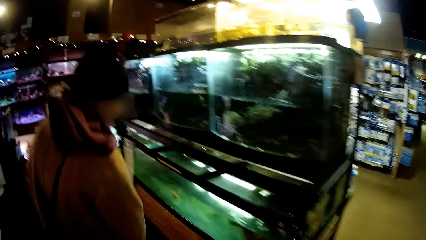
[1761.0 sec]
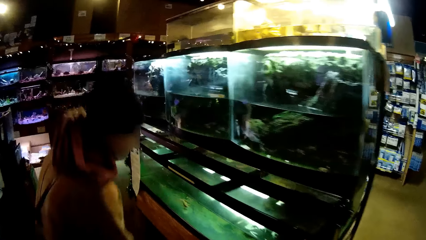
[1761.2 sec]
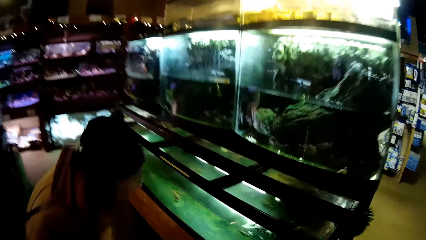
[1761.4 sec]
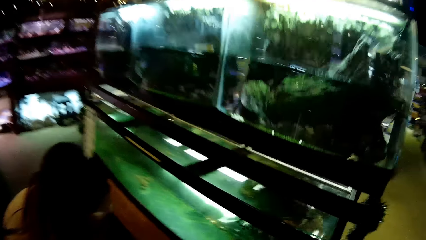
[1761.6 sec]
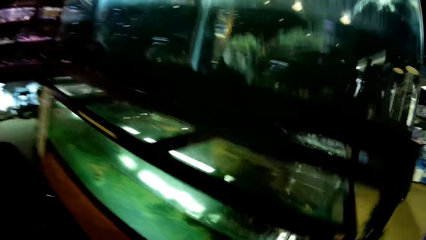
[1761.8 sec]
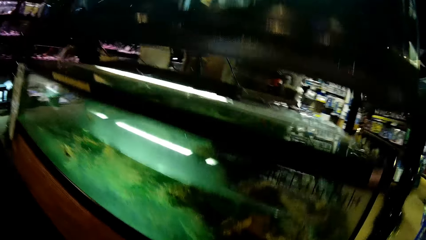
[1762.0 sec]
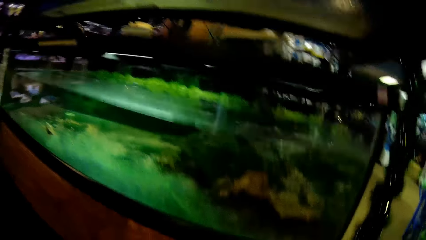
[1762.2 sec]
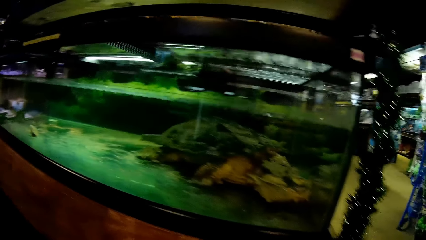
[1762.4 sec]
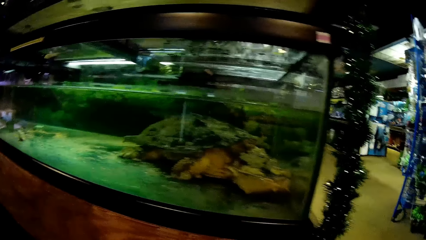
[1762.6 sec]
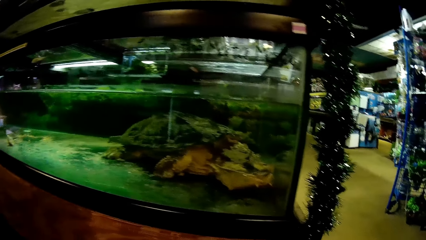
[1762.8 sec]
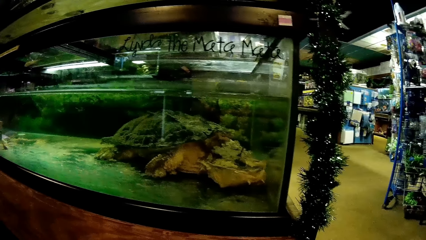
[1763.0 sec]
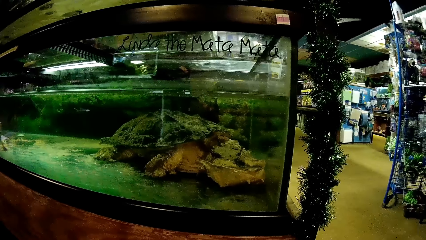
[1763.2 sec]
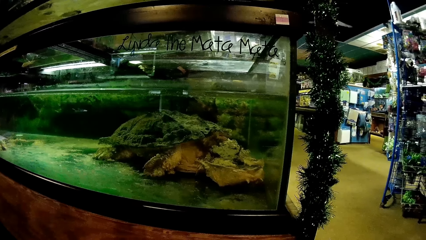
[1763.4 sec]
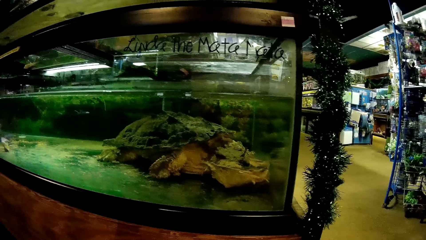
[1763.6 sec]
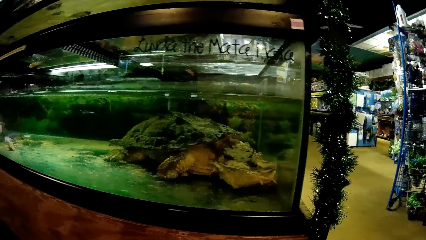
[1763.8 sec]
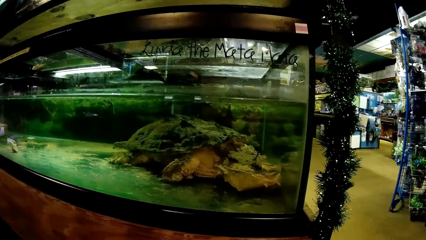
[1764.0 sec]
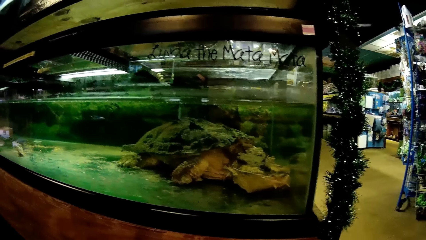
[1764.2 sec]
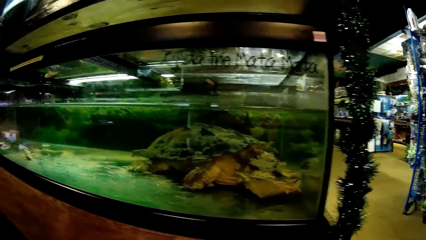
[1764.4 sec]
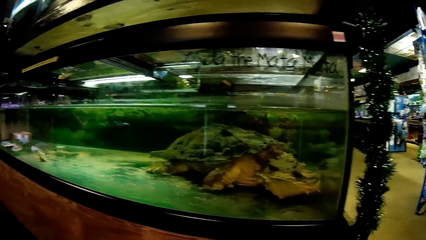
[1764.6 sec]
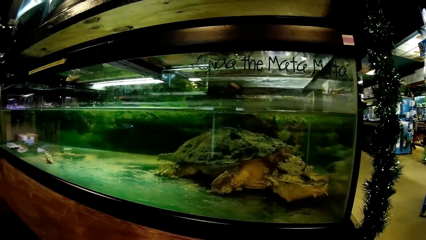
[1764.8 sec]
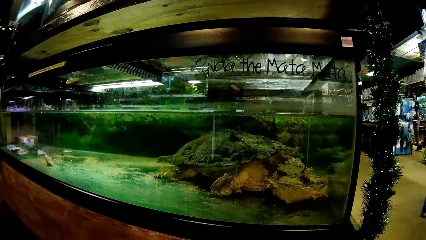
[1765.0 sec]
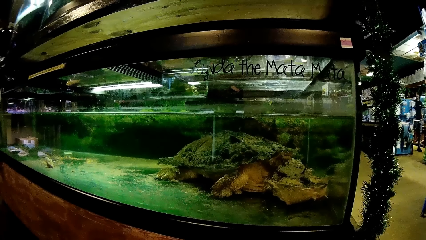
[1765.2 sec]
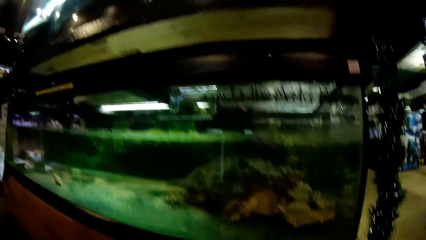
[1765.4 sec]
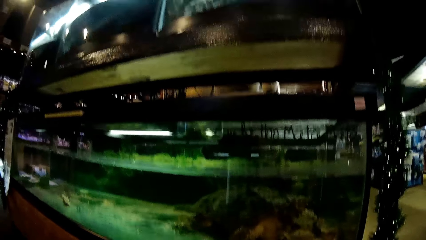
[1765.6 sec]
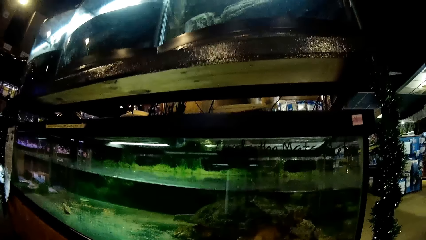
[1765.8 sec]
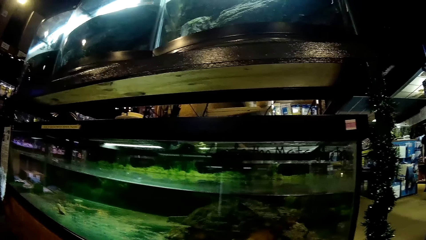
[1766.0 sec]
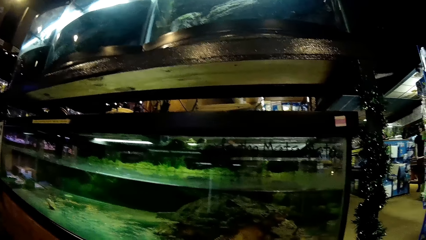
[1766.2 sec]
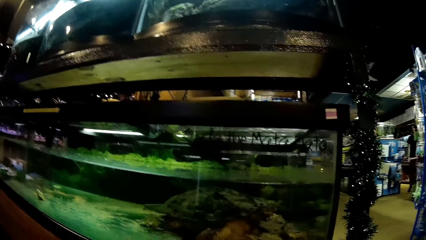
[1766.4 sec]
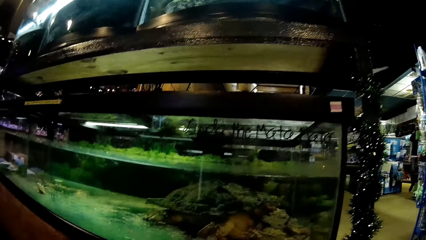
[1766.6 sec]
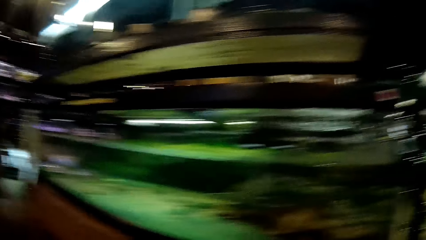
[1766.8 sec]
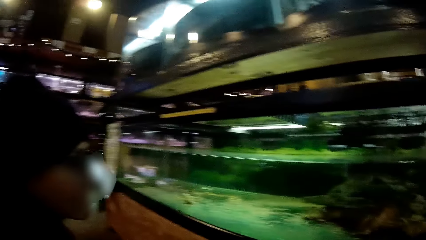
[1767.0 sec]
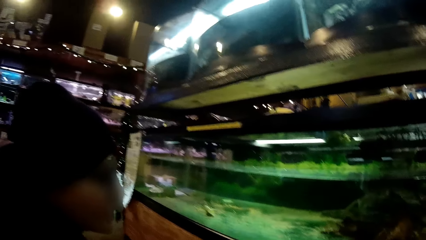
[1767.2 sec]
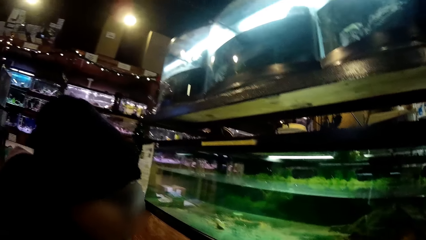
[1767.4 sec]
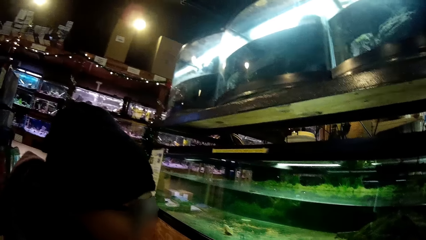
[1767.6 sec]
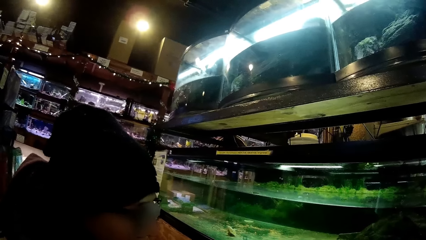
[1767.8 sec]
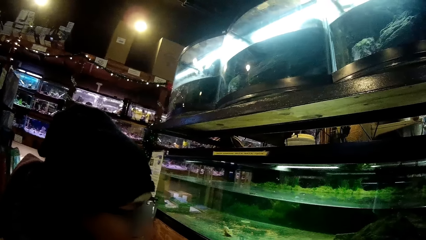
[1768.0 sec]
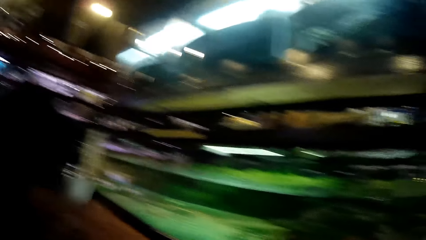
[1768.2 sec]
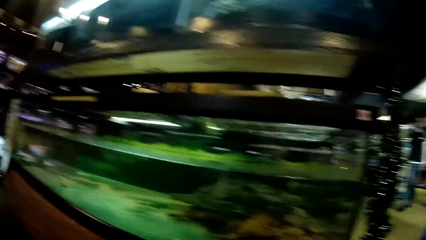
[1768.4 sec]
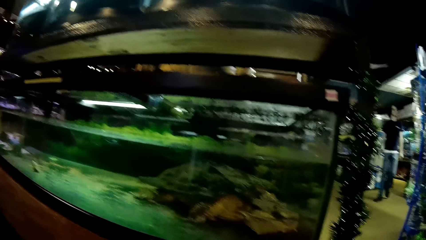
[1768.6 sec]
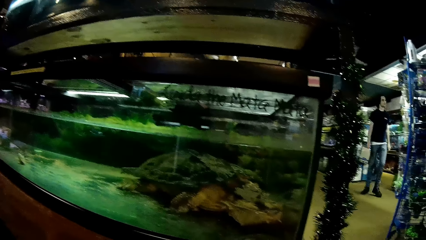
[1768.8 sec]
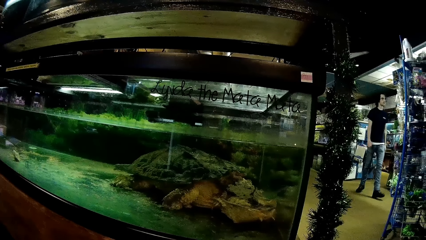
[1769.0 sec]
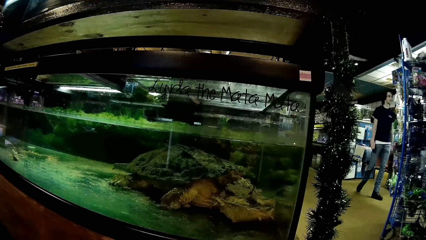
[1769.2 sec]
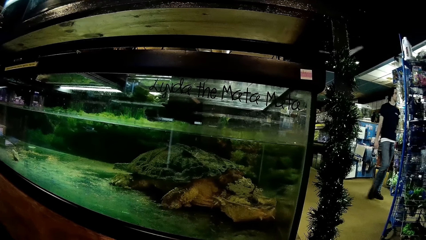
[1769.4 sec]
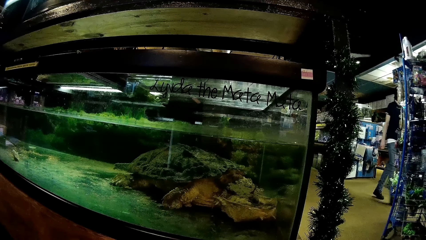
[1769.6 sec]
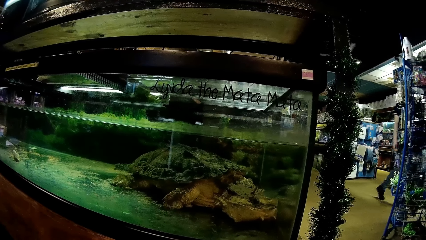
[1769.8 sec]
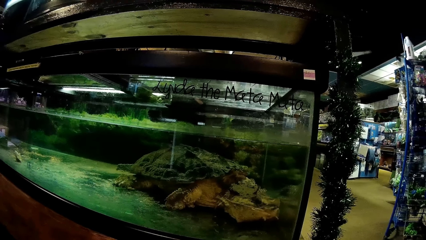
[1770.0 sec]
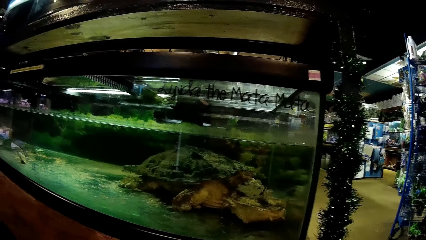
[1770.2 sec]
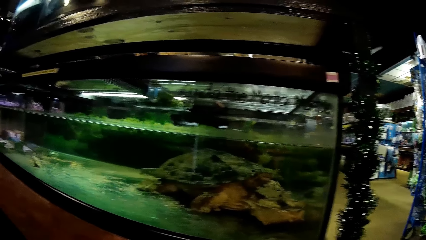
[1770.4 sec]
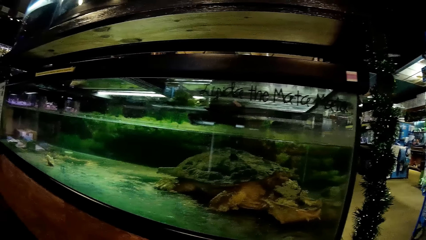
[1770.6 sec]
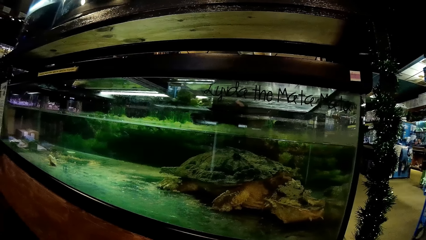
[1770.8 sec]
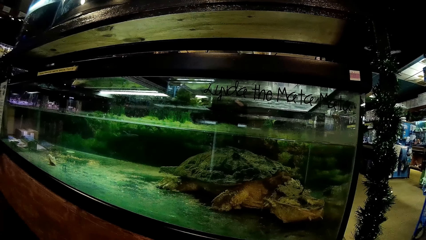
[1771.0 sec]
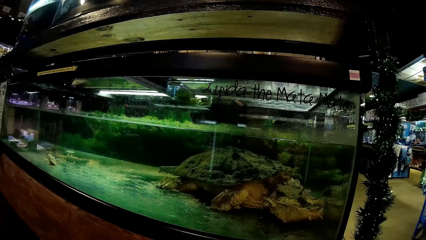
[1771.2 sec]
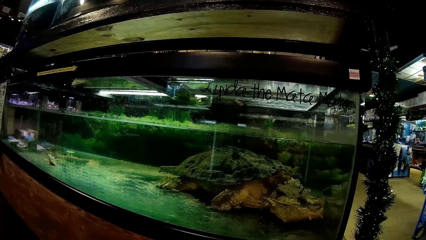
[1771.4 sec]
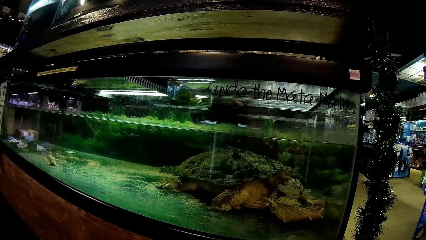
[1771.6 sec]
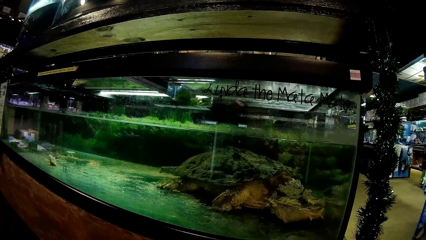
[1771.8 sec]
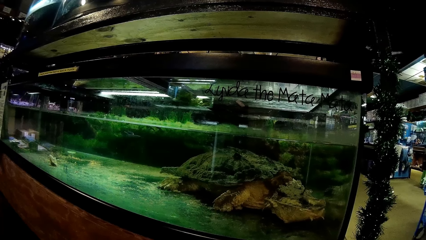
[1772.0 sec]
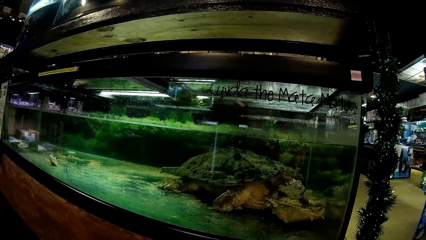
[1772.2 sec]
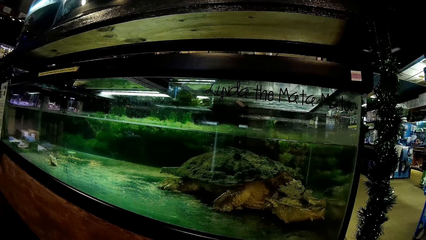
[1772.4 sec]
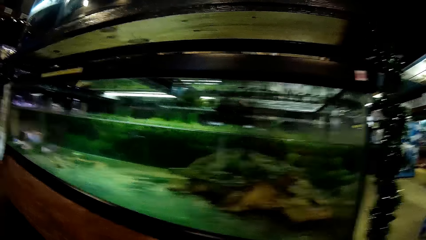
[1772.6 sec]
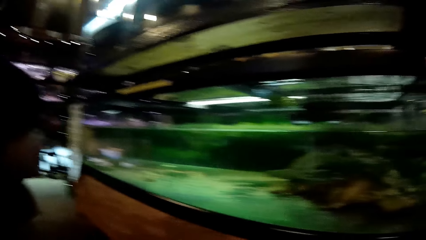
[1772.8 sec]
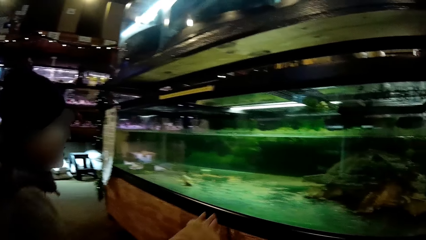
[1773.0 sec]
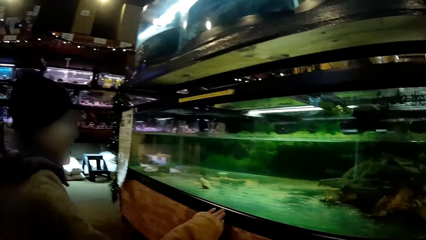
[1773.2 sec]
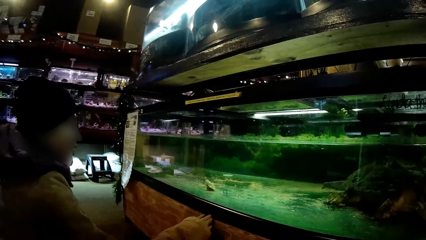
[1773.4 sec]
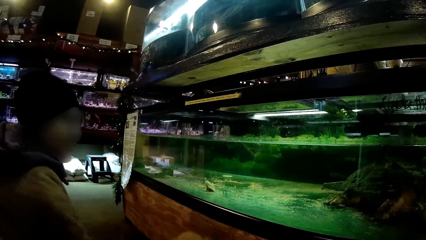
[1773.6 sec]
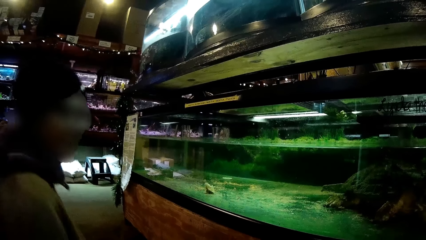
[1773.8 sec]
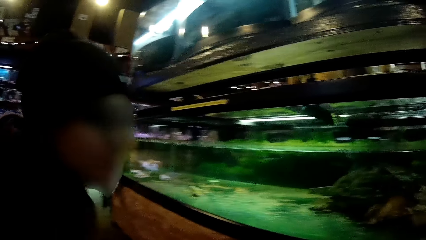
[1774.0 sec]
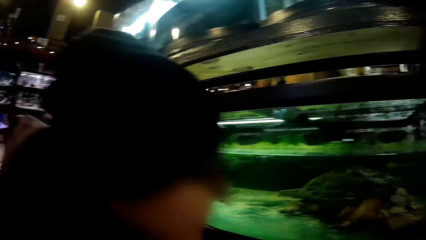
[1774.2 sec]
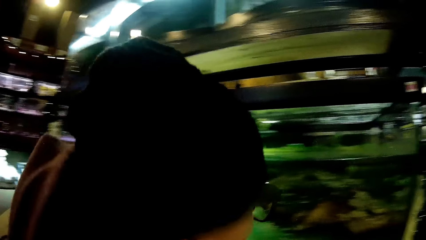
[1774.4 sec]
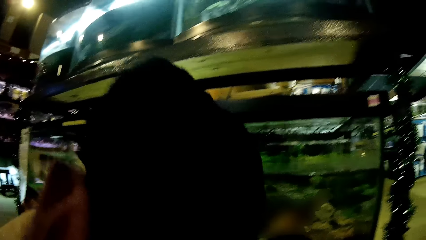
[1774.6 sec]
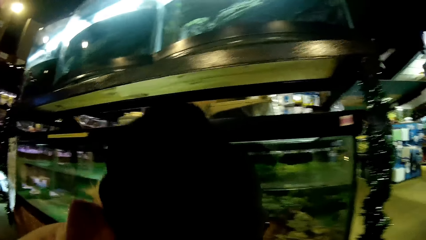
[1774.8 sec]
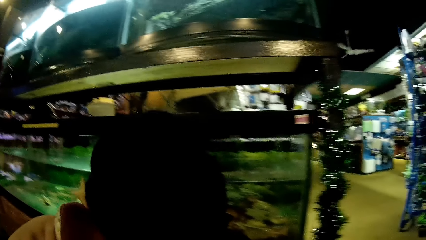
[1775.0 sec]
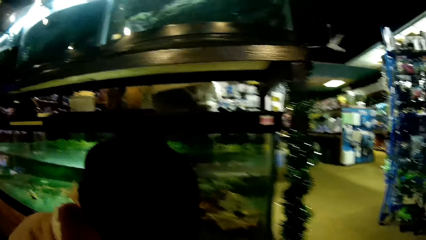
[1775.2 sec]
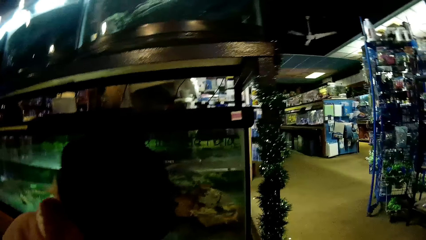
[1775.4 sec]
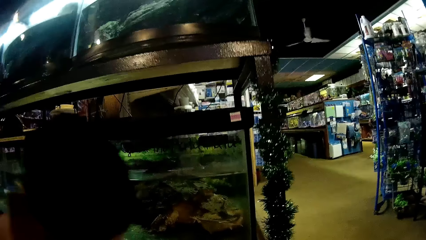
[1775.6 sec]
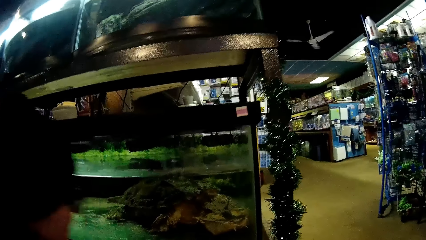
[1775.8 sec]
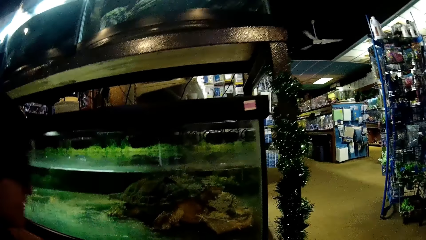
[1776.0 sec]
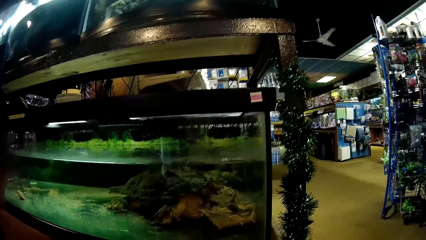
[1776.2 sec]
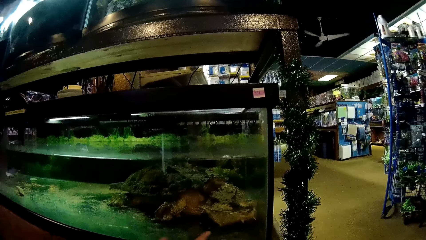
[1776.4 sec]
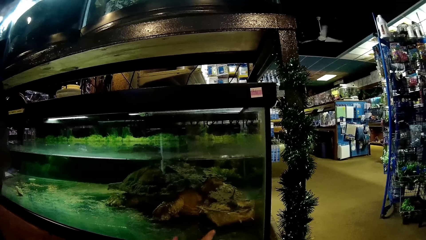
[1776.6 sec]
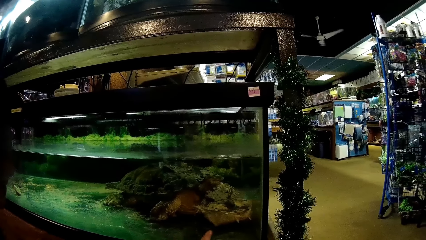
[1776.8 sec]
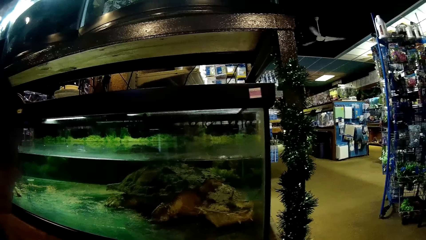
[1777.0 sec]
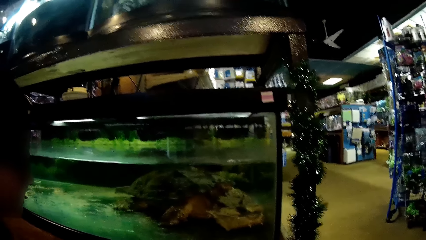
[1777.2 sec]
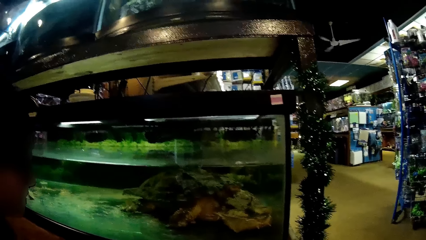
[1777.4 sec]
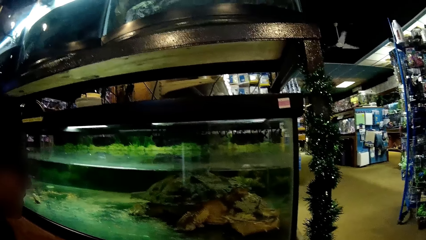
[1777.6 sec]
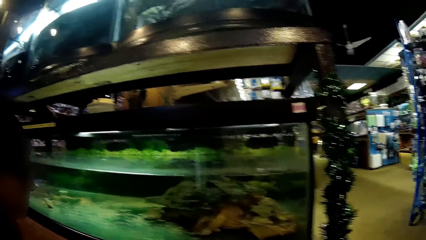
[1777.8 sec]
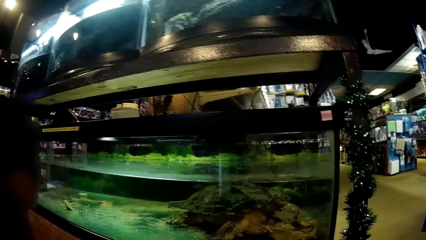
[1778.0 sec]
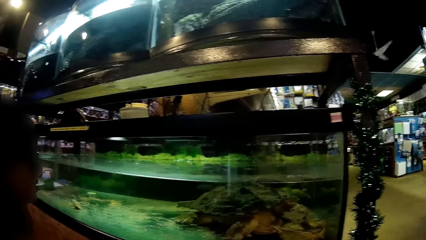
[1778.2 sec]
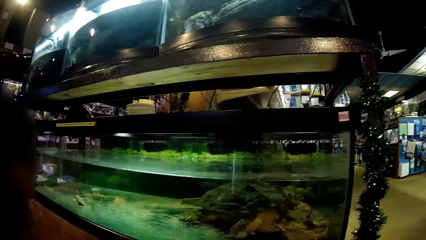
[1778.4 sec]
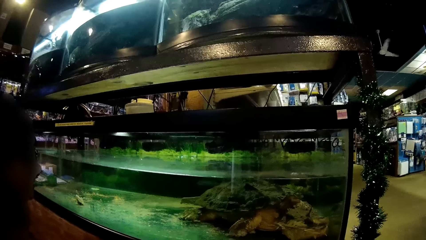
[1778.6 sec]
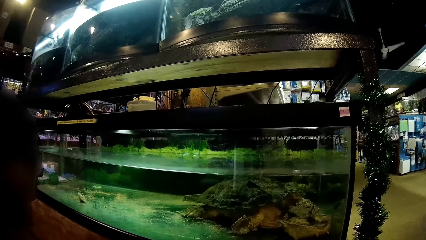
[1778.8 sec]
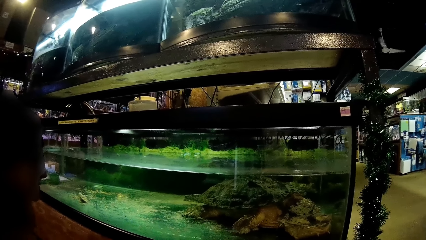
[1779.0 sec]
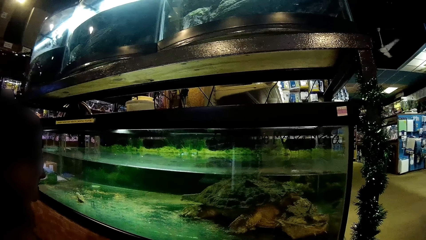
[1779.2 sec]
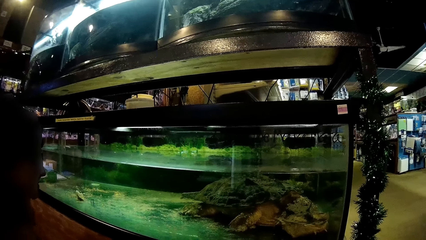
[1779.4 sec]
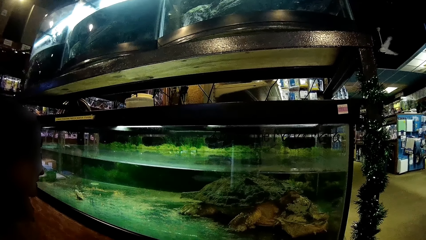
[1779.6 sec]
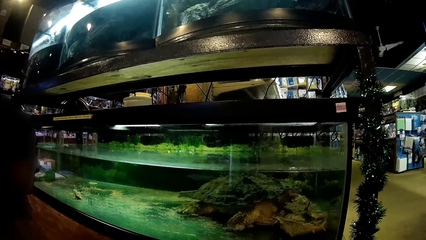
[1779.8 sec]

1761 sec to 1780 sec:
The woman touches one of the transparent glass tanks with her left hand. The camera wearer stares at the fish tank. The woman touches one of the transparent glass tanks with her right hand.
